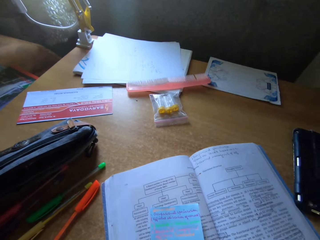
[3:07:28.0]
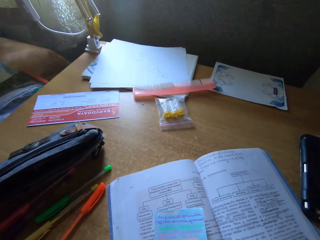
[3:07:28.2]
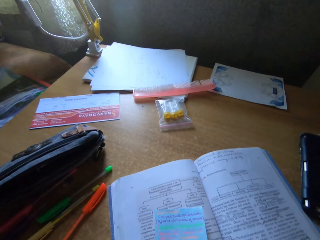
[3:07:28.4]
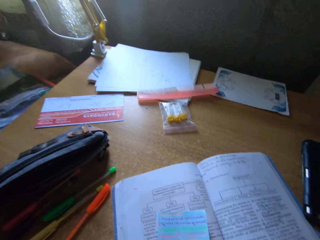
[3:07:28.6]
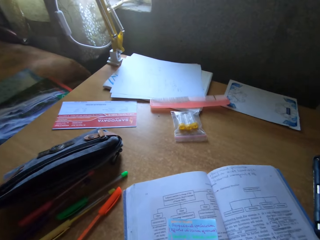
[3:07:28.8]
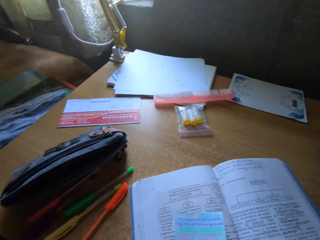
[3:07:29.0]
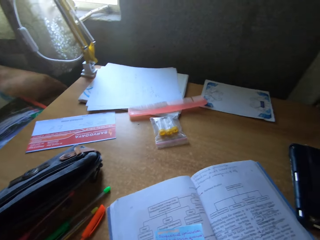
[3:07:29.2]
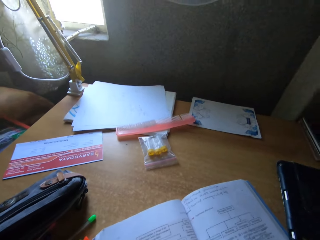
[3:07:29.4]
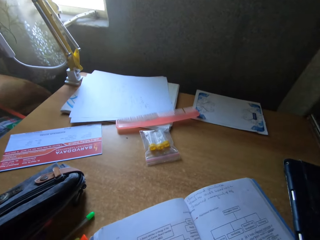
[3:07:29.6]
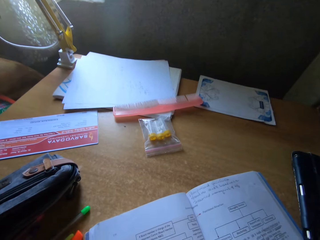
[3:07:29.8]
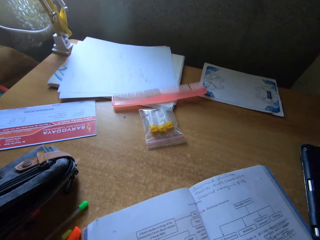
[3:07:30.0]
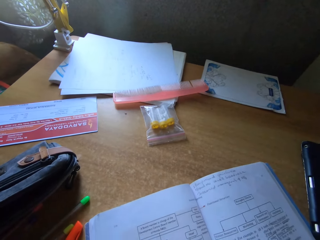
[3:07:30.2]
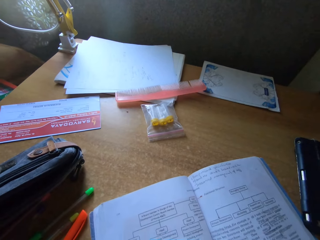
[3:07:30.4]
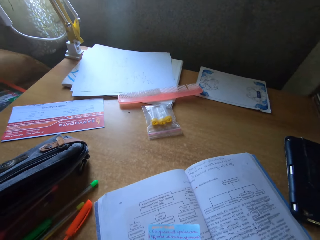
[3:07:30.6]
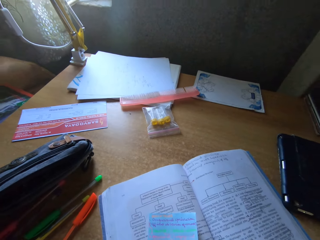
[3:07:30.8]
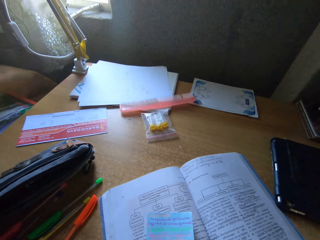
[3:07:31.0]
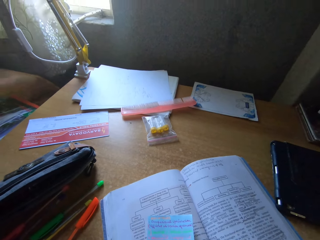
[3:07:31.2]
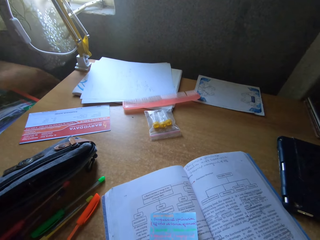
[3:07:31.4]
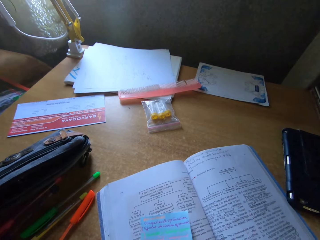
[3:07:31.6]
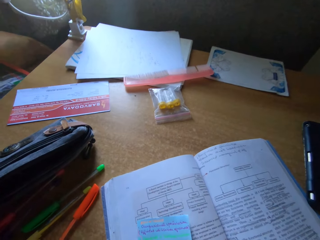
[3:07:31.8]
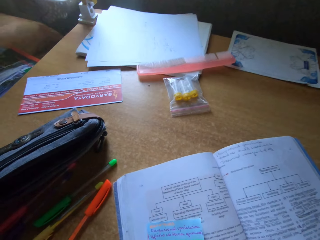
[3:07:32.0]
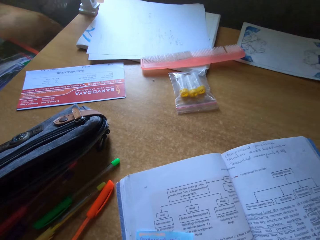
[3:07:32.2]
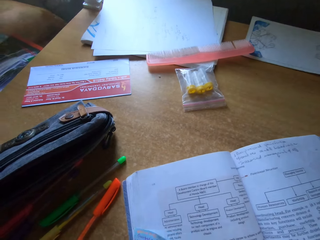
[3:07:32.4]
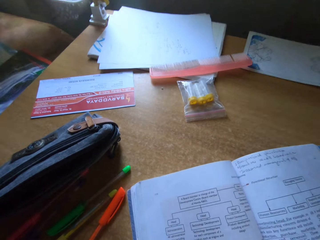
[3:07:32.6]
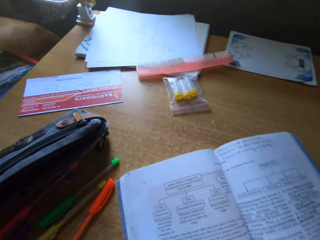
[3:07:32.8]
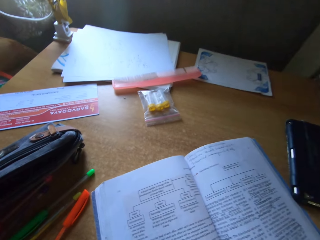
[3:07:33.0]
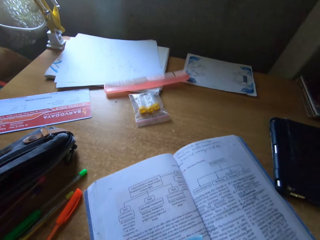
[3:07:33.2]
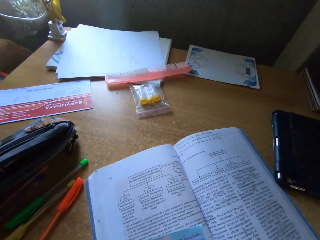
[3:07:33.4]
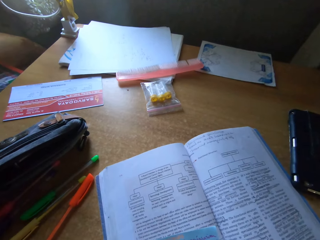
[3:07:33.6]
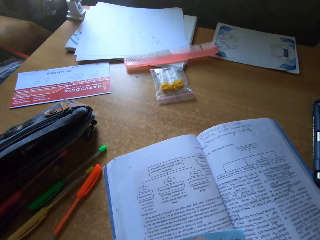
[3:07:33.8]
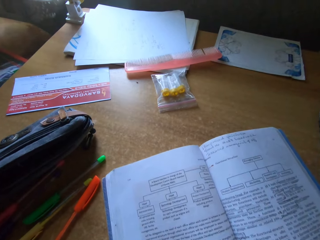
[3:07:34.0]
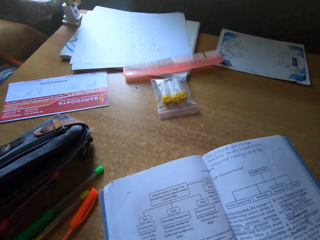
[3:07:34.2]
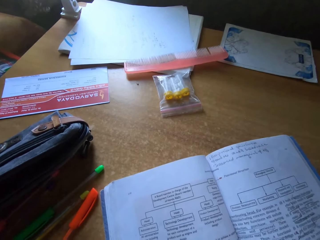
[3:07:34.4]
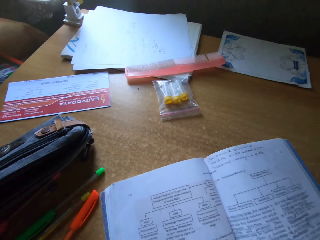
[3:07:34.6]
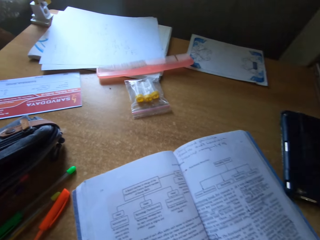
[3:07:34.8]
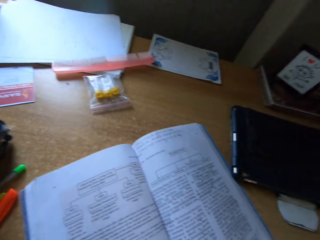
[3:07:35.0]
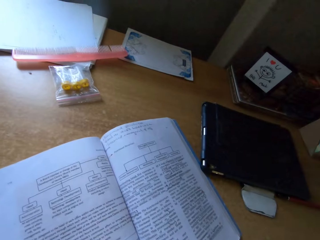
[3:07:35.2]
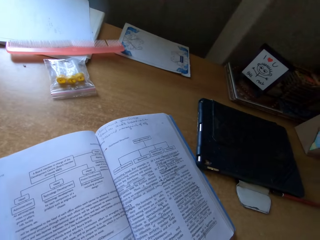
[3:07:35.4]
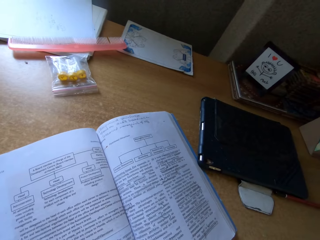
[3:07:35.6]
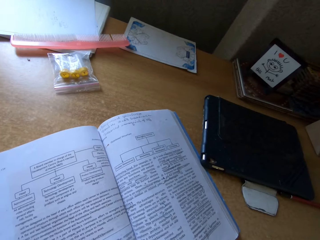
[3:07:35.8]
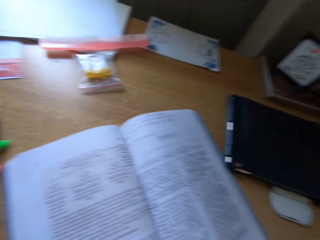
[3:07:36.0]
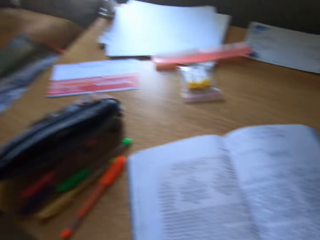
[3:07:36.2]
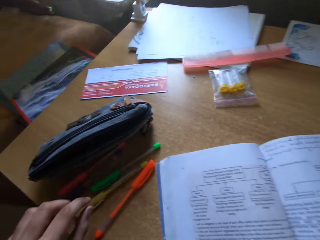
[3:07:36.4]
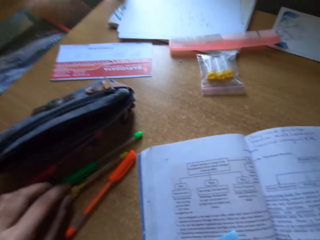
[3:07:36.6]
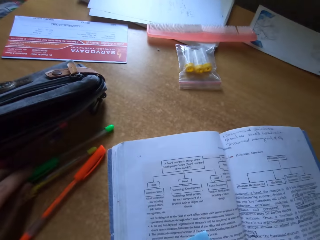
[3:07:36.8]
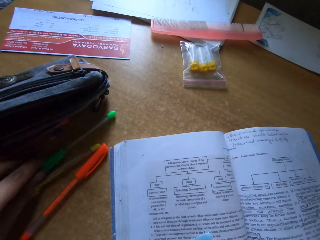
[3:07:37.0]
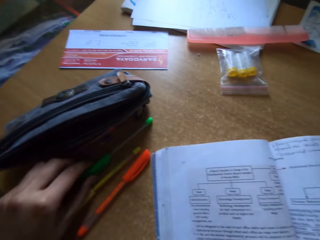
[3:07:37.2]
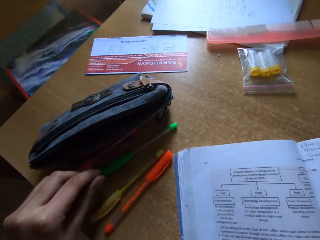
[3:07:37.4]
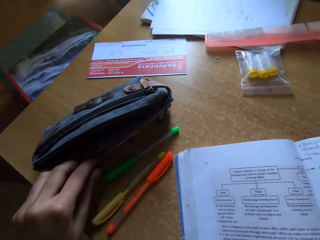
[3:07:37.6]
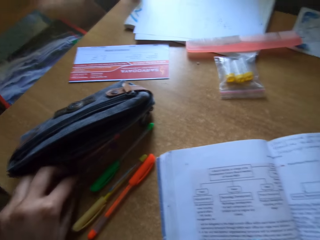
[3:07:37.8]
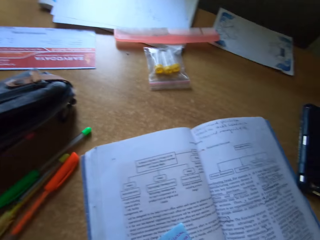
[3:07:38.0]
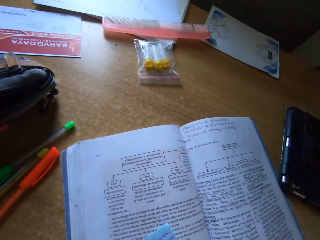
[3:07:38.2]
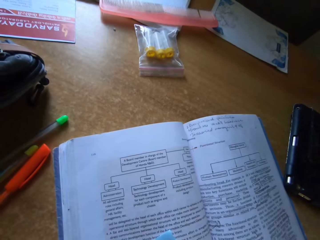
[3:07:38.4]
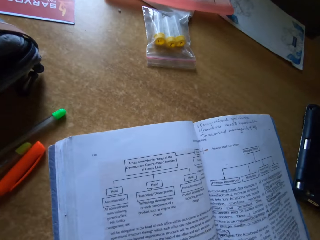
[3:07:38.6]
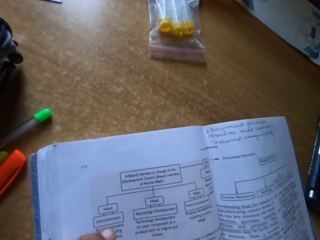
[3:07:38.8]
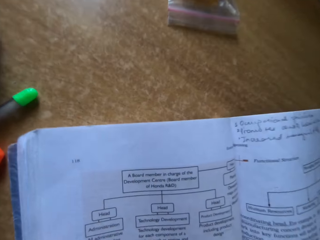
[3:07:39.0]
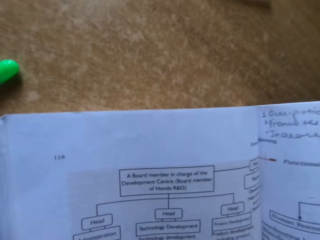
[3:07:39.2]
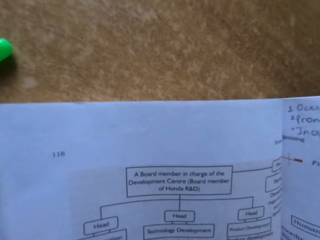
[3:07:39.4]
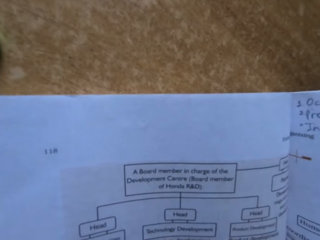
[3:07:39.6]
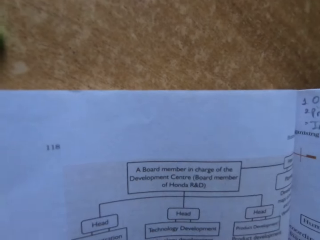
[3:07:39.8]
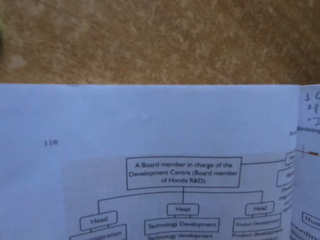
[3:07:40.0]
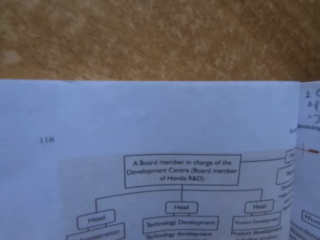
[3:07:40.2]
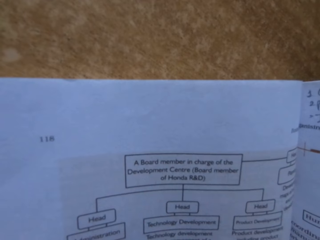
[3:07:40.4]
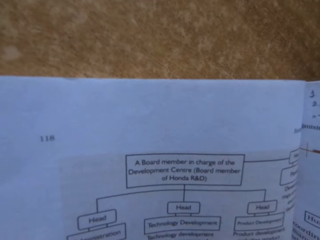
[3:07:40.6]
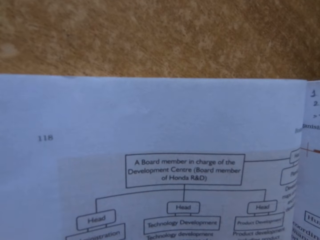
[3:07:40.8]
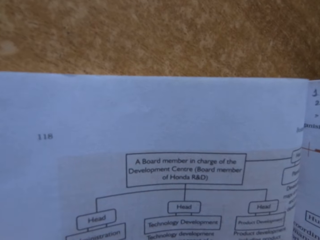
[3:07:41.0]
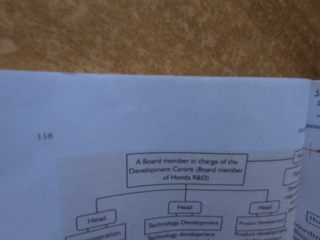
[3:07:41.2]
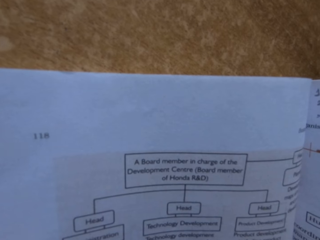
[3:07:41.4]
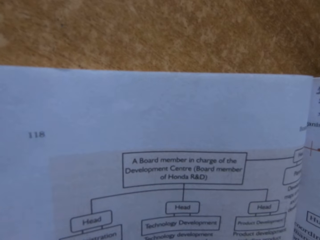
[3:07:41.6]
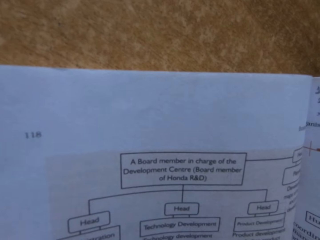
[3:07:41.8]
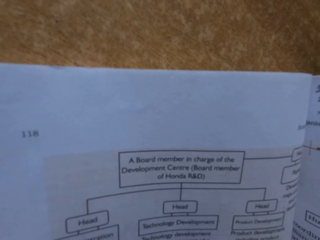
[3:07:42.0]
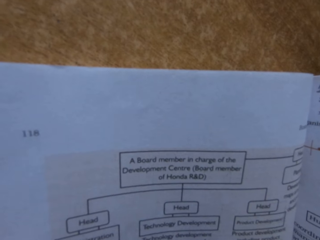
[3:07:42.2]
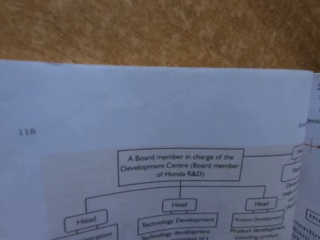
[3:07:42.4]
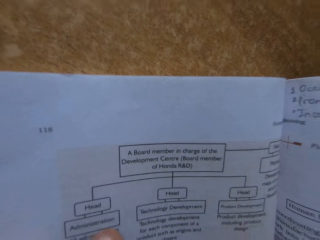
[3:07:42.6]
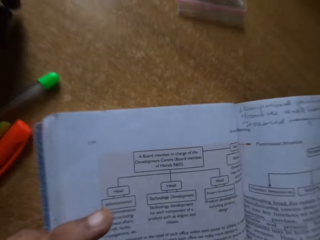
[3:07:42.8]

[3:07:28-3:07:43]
The camera wearer reads the book. They move paper on the book. They look around. They pick up a pen from the table. They hold pens on the table. They read the book.

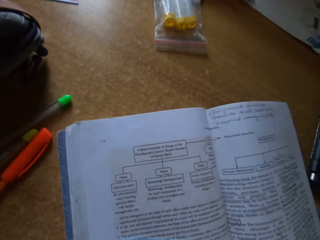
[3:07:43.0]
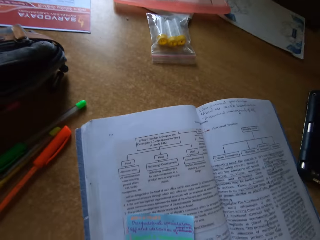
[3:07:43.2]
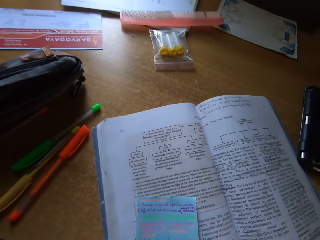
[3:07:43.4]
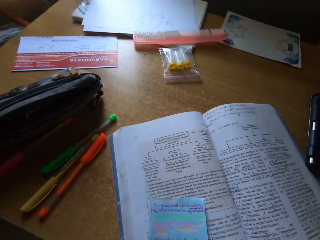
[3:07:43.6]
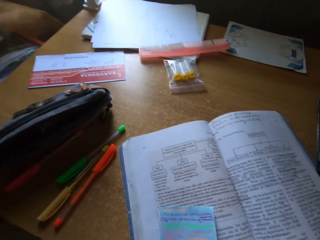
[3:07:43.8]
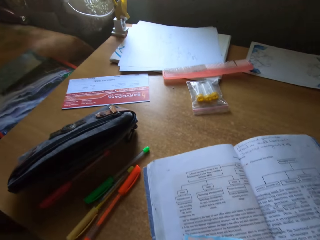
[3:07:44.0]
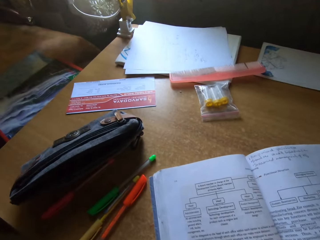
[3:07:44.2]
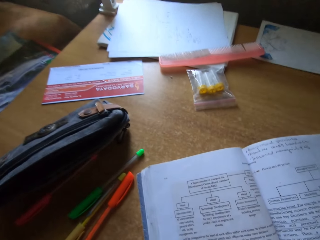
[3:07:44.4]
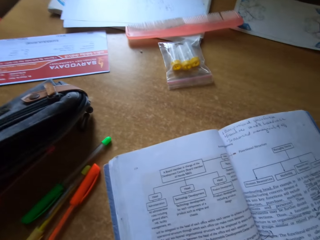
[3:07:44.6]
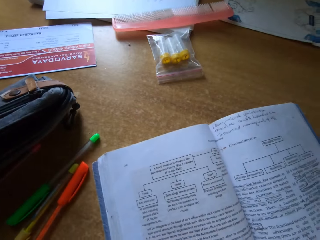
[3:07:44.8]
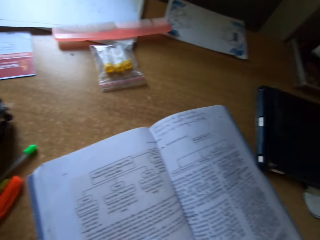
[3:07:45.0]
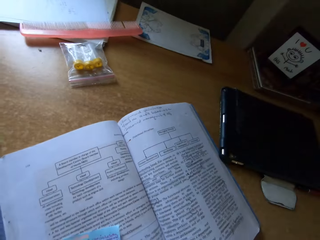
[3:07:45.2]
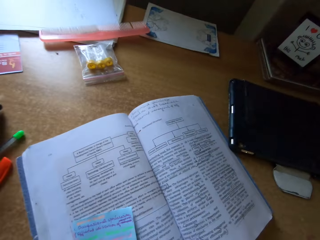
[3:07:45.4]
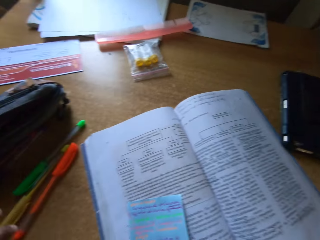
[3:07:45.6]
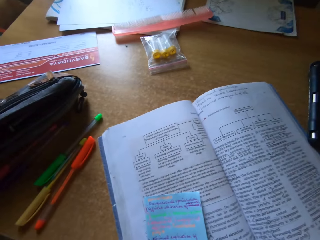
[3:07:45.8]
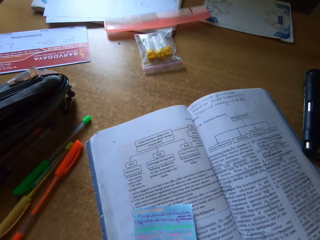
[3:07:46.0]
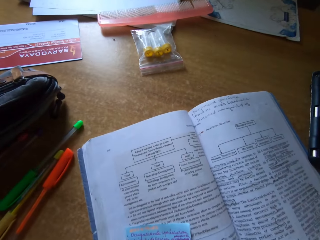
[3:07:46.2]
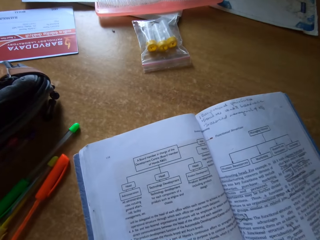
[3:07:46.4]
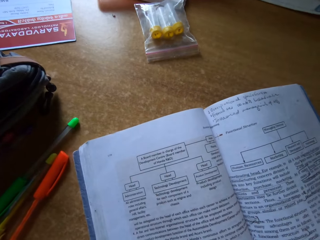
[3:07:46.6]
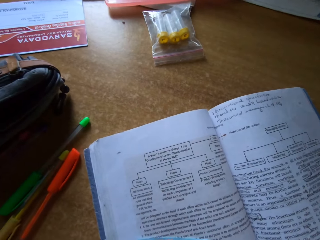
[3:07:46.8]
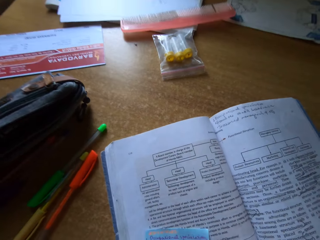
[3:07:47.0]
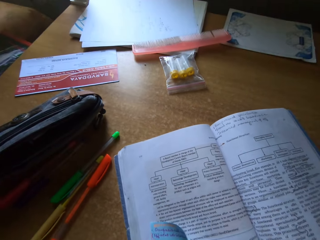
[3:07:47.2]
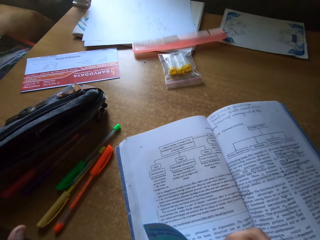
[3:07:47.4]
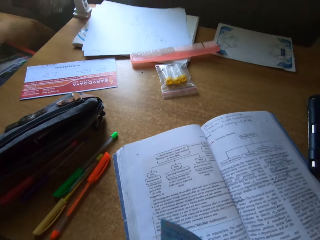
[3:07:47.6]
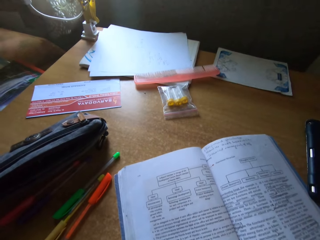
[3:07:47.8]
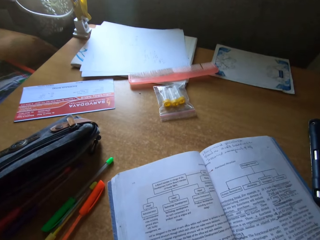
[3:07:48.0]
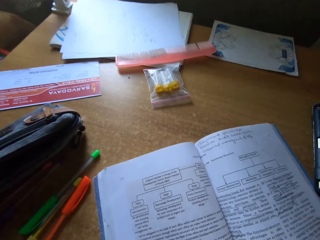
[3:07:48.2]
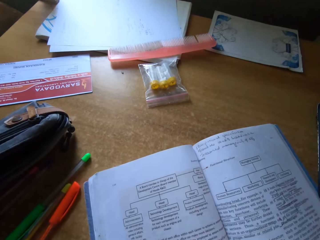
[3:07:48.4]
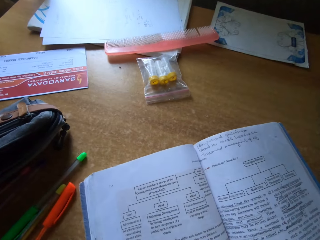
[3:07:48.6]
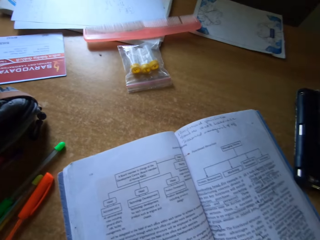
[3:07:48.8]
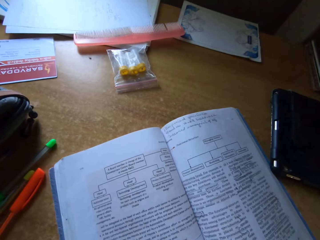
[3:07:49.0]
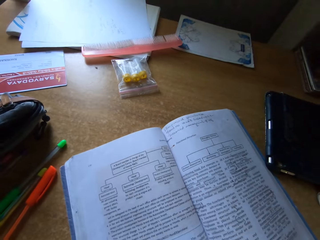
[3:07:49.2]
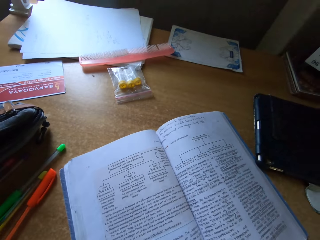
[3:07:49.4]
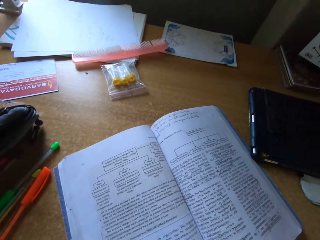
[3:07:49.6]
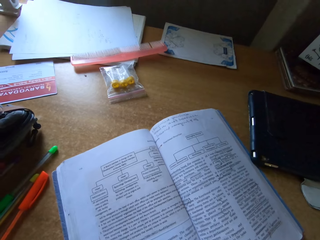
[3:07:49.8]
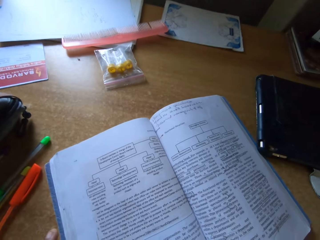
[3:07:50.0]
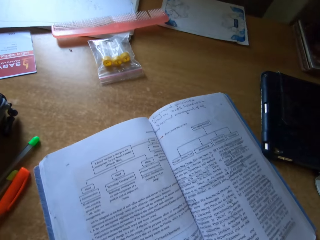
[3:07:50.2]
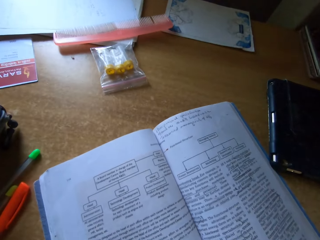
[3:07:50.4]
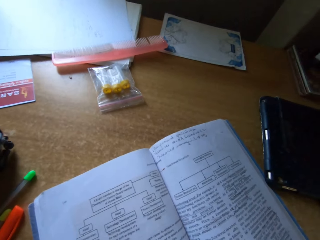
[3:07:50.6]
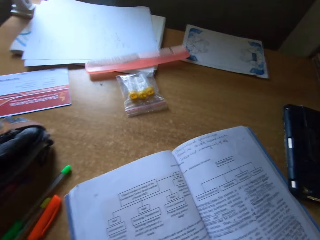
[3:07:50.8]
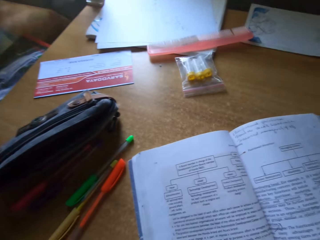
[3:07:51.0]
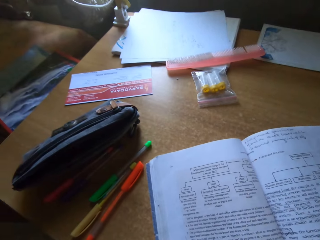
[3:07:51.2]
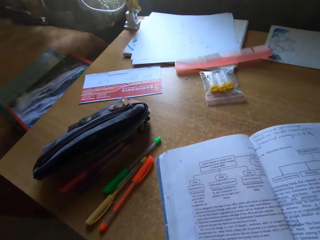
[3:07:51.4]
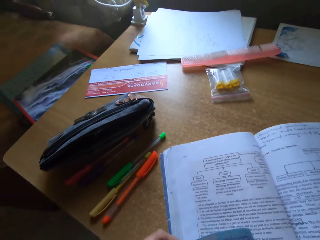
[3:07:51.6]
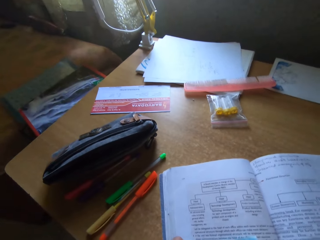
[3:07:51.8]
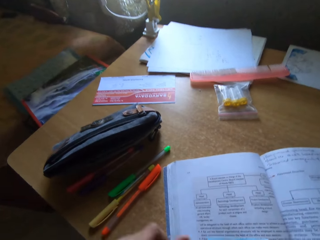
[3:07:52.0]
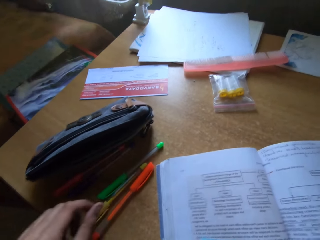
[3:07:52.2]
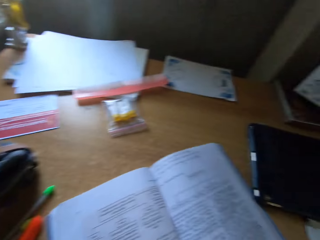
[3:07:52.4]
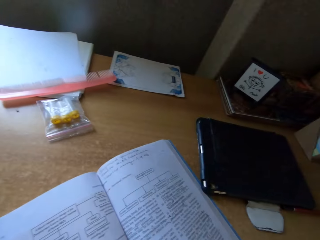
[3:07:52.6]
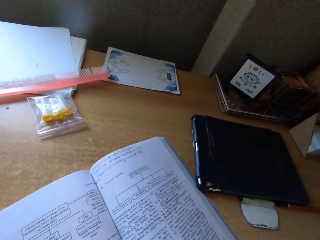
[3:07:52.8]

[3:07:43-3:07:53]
The camera wearer looks around. They pick up paper from the book.
